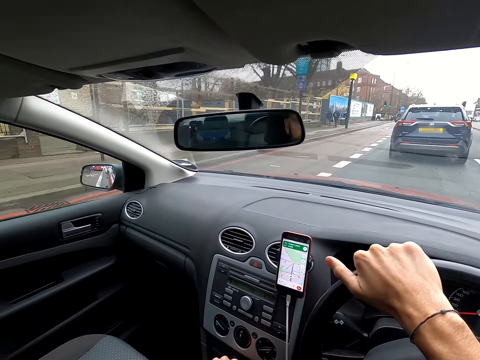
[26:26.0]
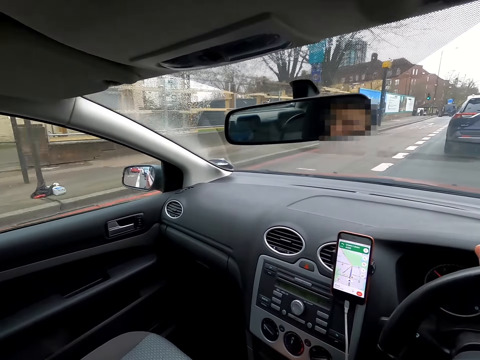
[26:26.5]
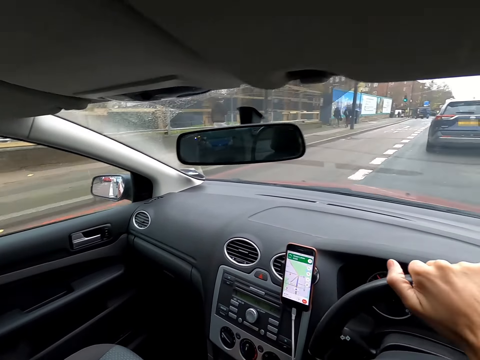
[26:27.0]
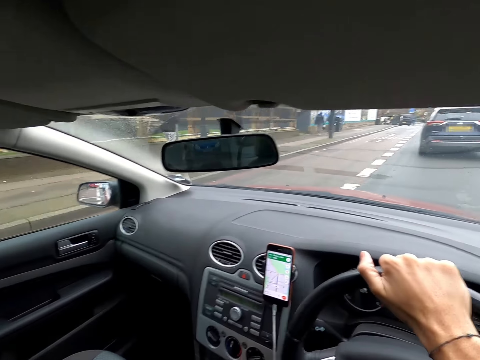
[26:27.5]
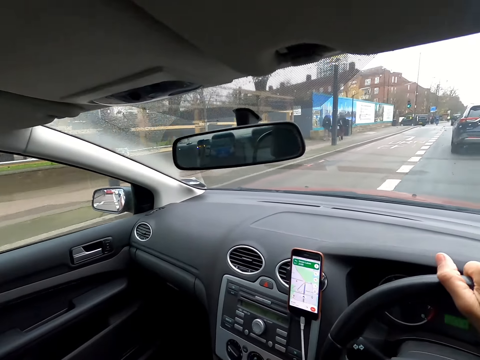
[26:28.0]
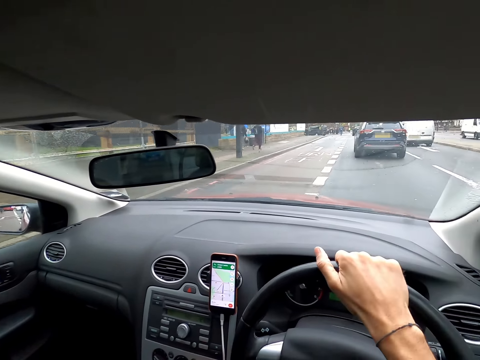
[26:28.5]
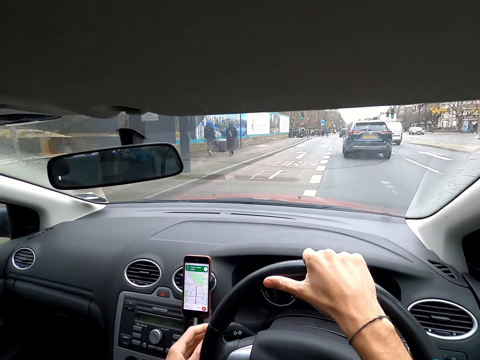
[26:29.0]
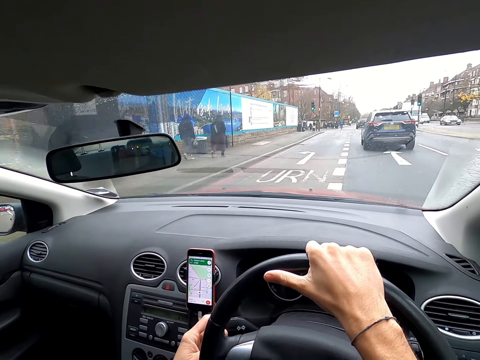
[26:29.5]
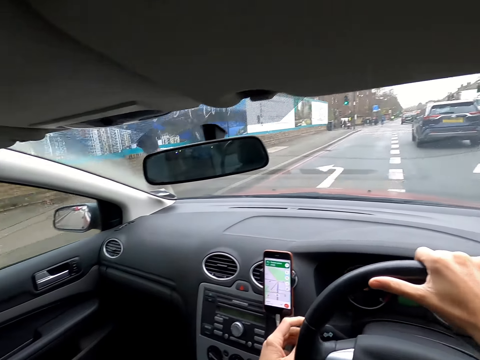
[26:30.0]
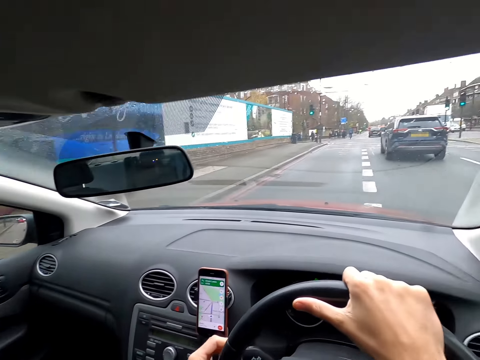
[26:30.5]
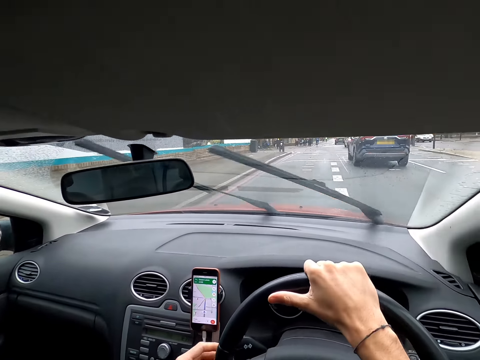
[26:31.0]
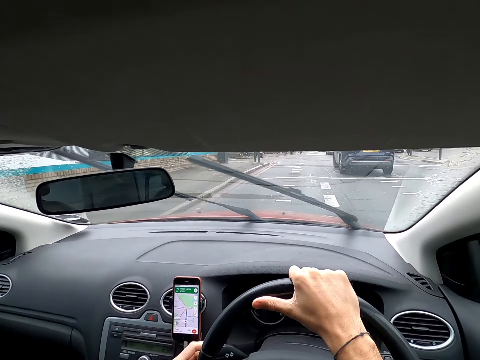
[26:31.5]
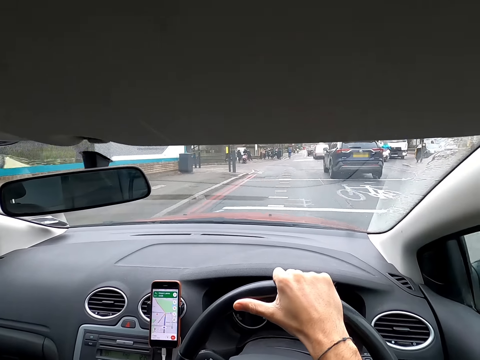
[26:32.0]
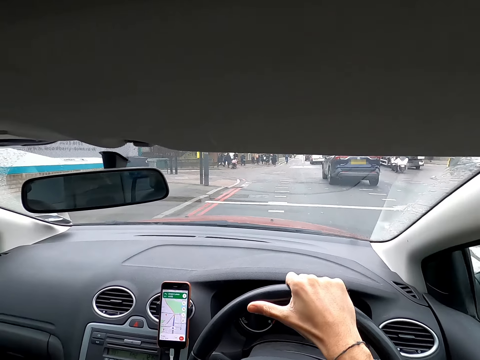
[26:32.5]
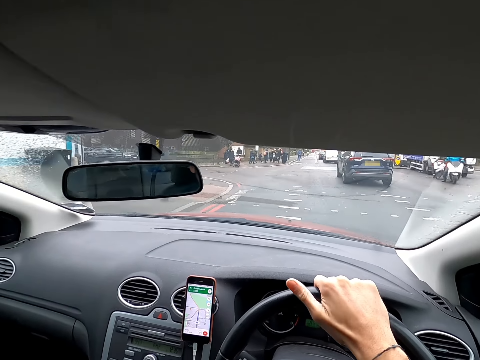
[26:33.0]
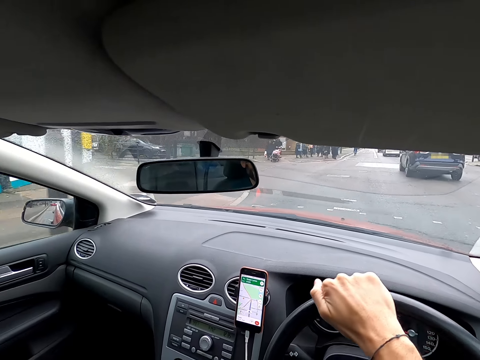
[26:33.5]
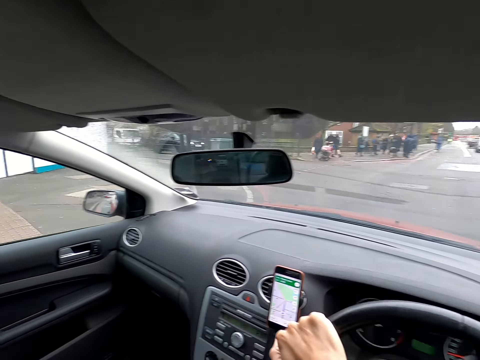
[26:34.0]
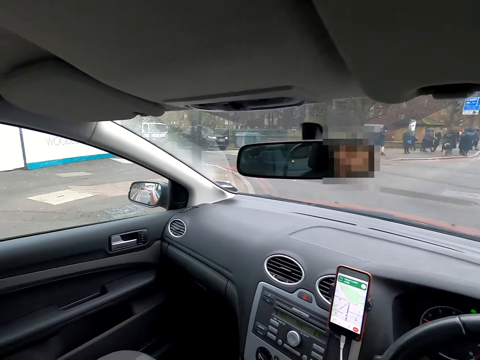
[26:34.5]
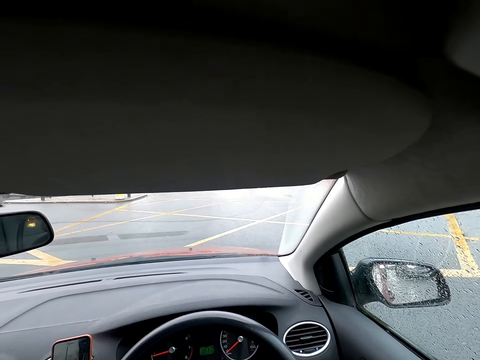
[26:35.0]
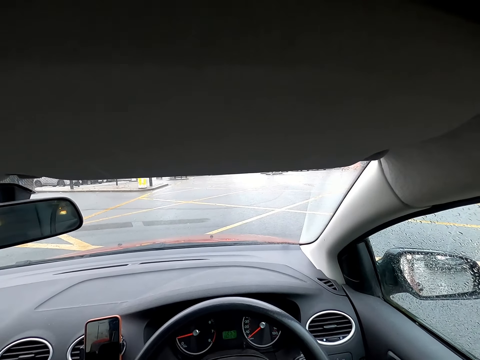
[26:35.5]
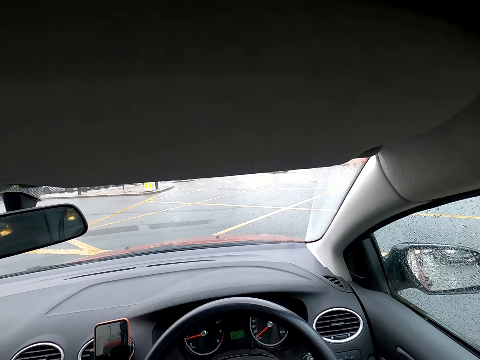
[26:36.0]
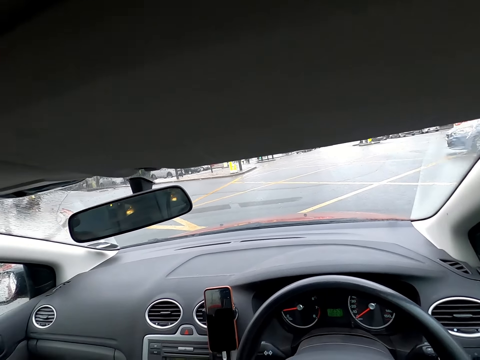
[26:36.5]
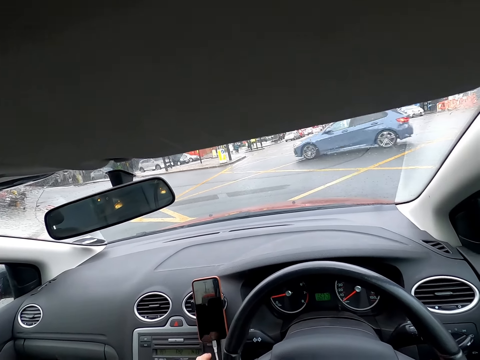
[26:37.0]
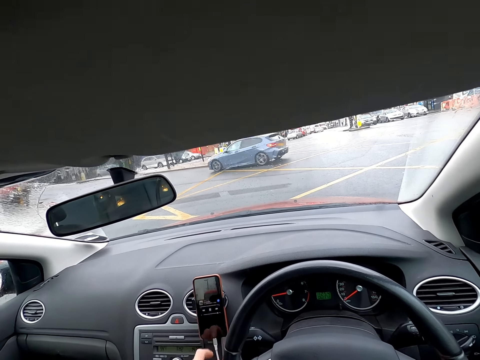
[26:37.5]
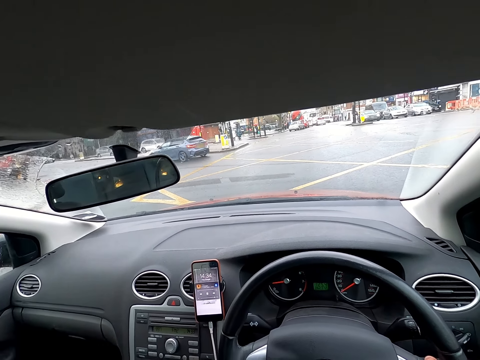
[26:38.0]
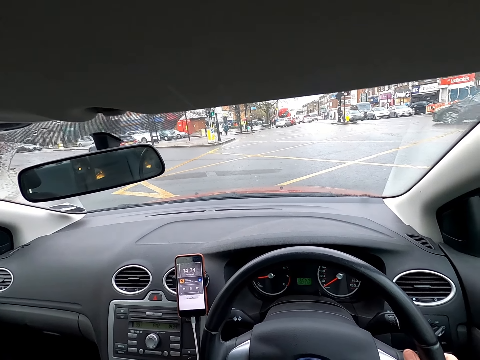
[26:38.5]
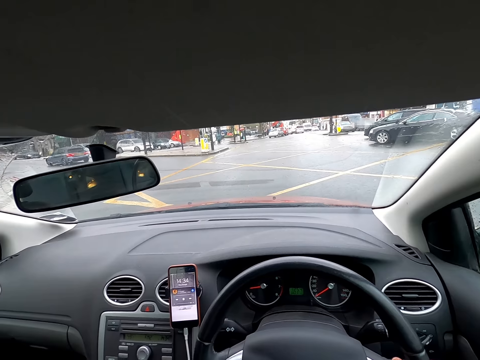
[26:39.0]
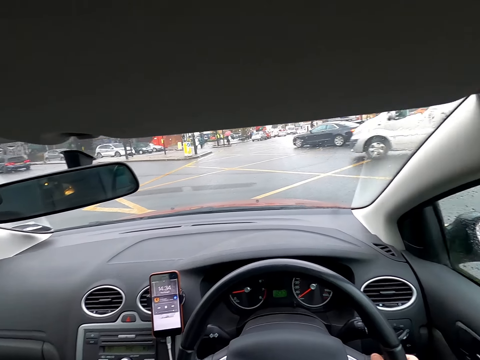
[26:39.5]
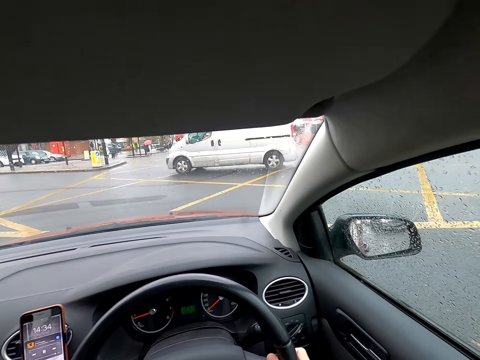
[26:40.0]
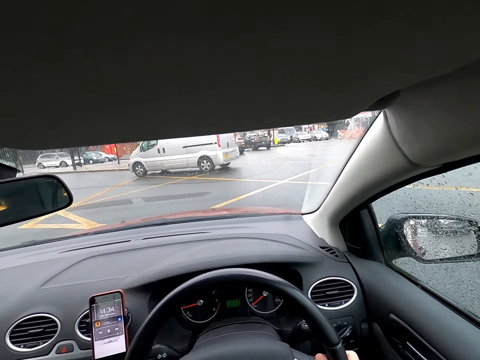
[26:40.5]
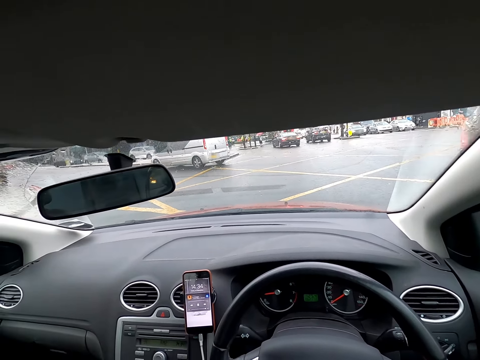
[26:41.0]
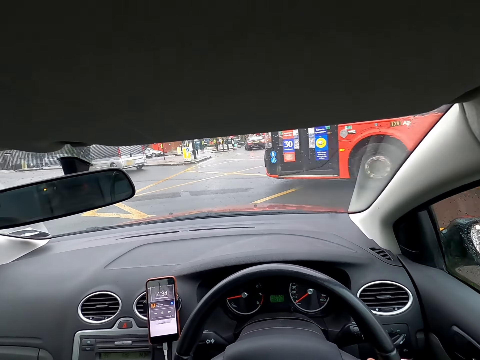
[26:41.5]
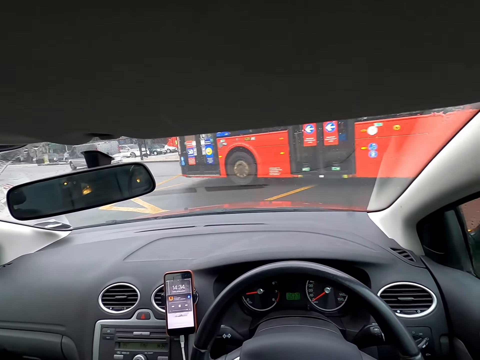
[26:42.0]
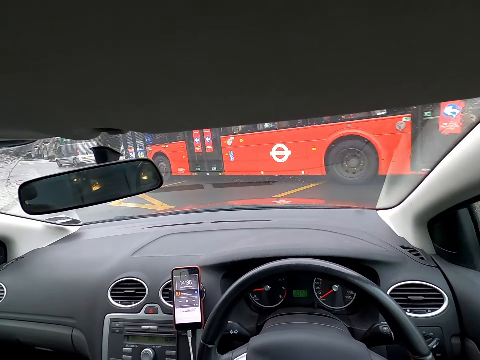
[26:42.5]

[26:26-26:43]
The camera wearer stops the car. A blue car drives past the camera wearer. A black car drives past the camera wearer. A white bus drives past the camera wearer. A red bus drives past the camera wearer.

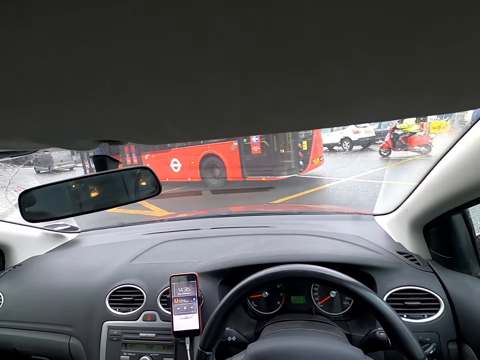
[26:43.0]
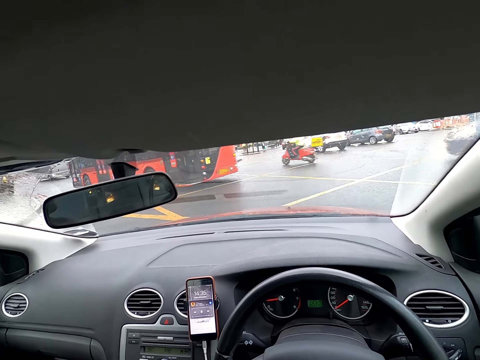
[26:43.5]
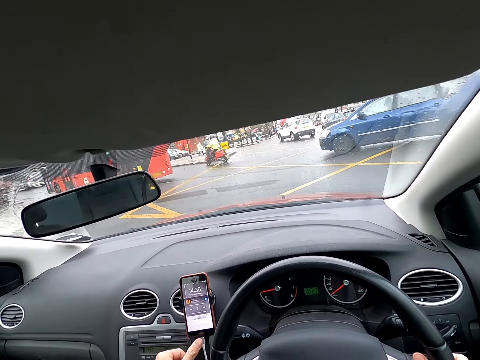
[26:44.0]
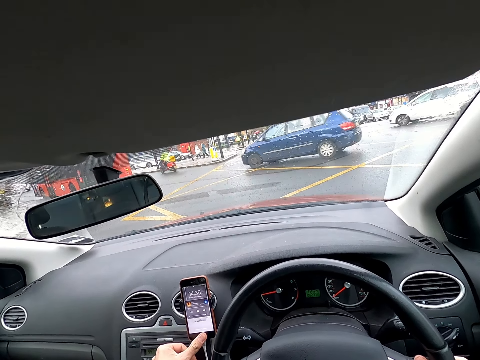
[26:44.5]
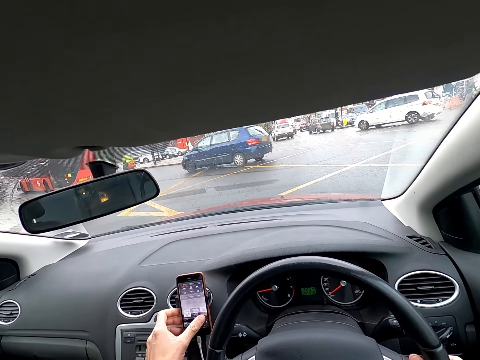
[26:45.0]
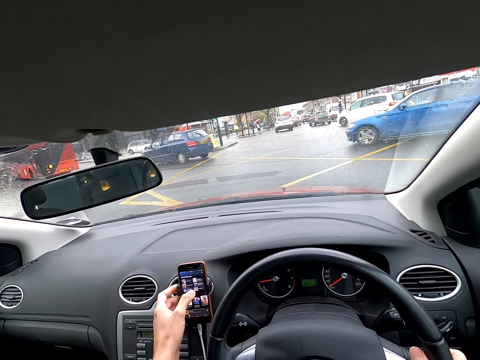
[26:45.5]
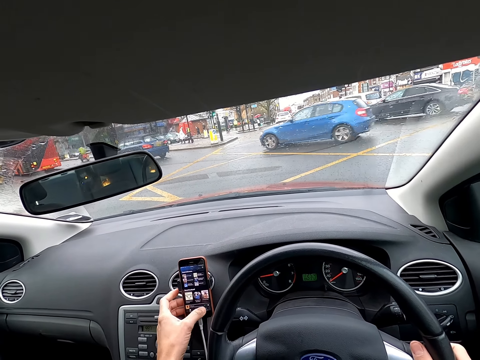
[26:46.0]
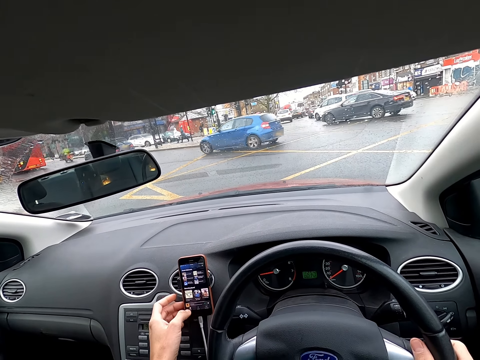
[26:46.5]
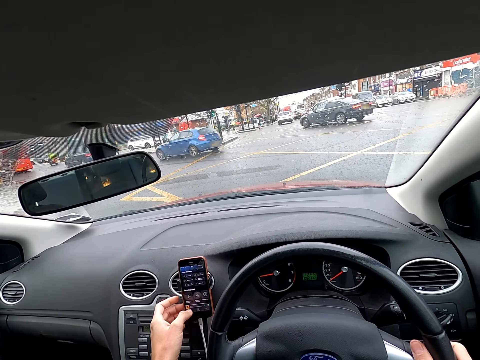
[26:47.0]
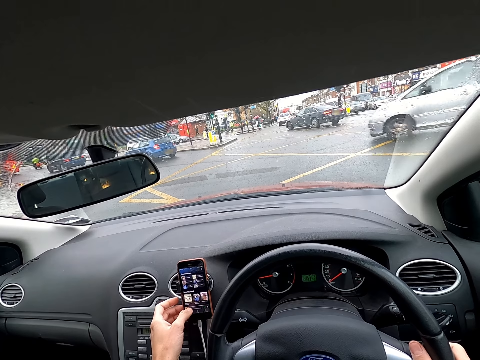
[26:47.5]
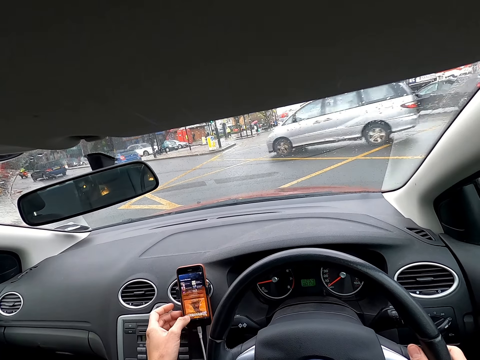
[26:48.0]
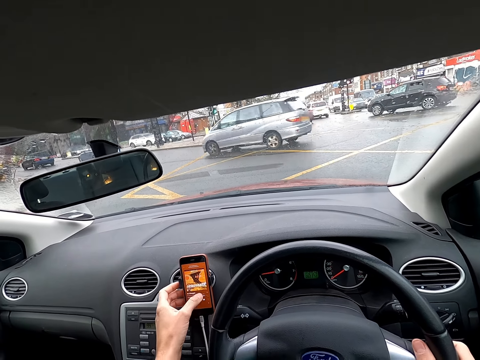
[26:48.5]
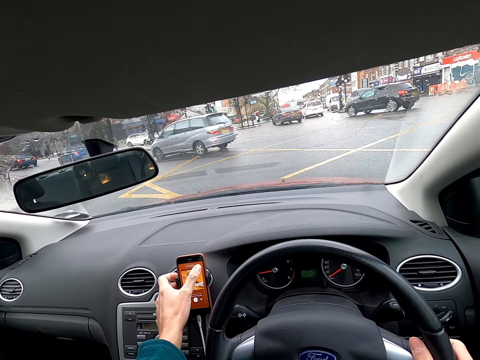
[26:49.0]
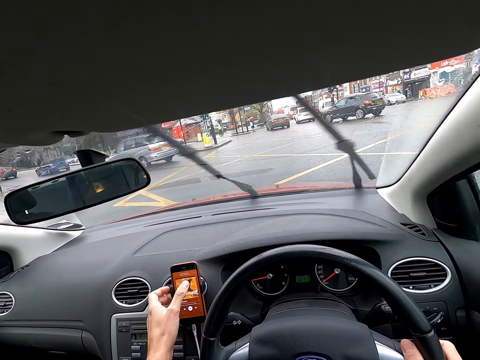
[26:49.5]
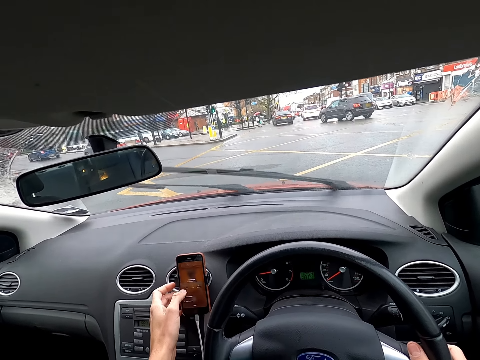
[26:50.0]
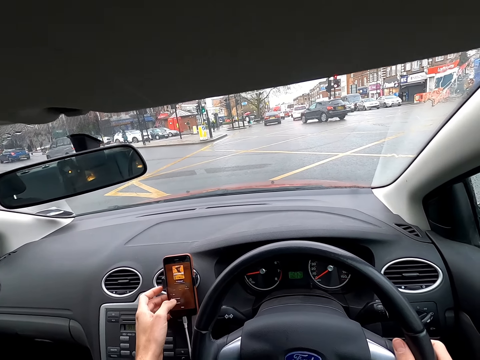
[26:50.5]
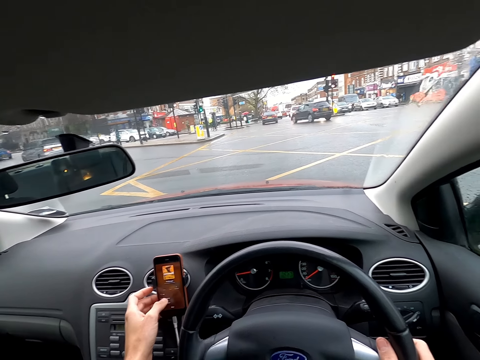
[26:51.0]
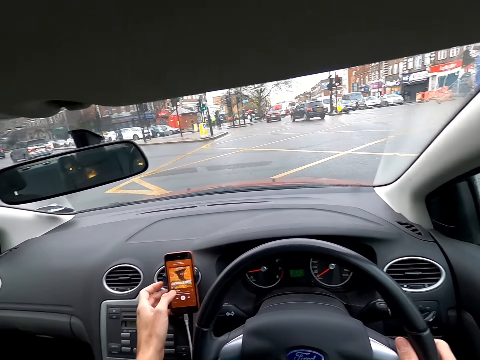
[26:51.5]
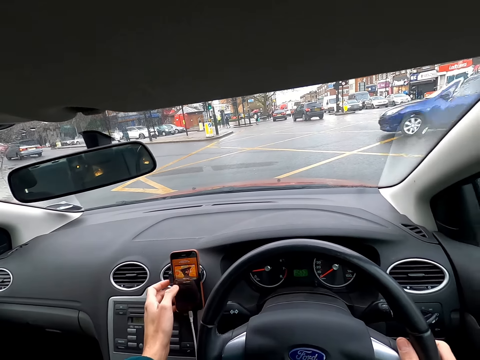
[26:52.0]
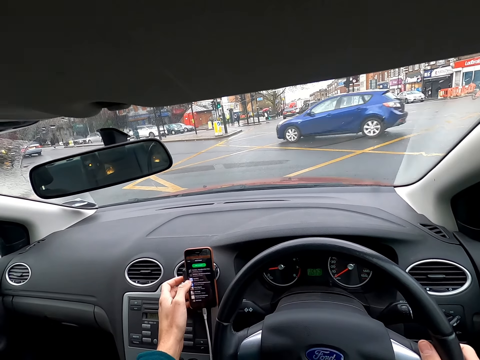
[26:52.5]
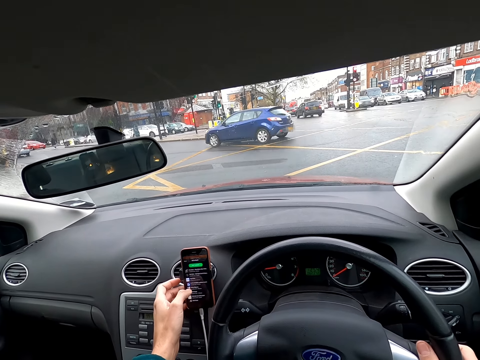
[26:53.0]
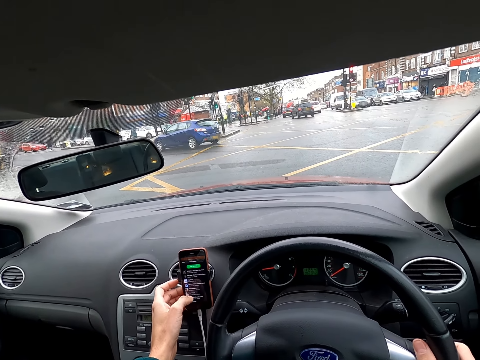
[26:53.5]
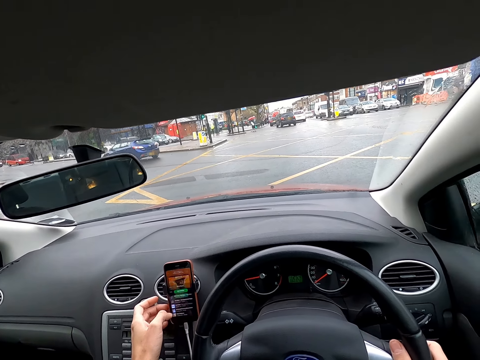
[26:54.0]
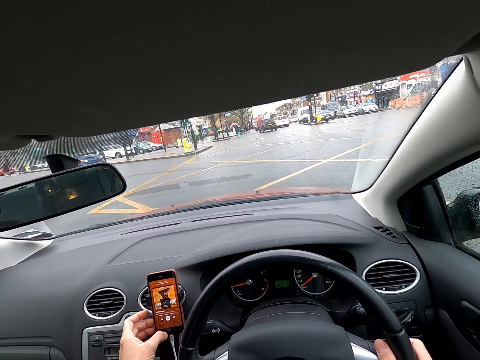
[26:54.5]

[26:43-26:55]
A biker drives past the camera wearer. A blue car drives past the camera wearer. The camera wearer operates a mobile phone with his left hand. A blue car drives past him. A white car drives past him. A blue car drives past him.
